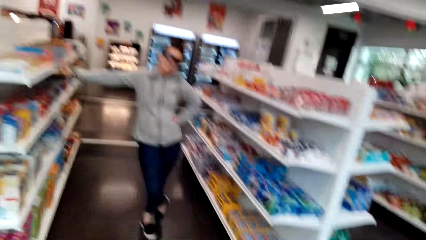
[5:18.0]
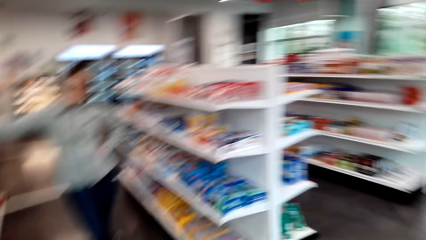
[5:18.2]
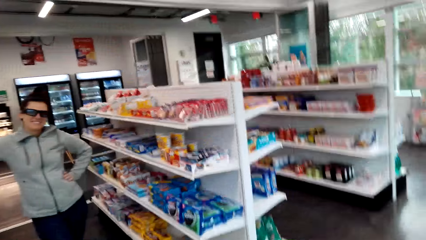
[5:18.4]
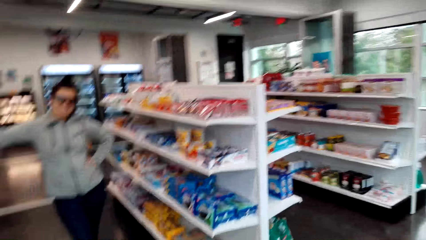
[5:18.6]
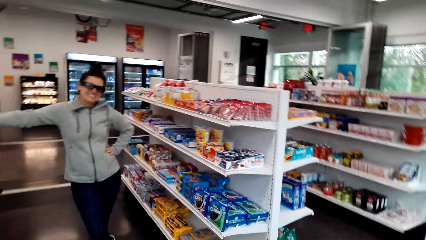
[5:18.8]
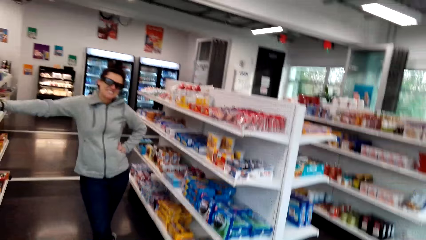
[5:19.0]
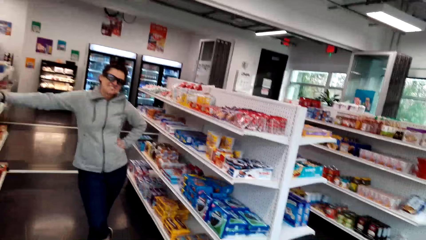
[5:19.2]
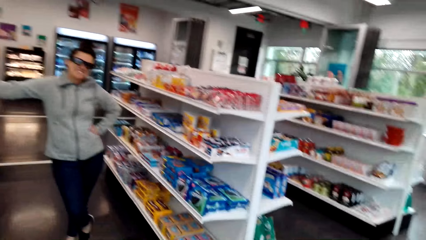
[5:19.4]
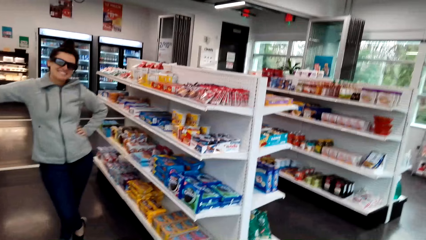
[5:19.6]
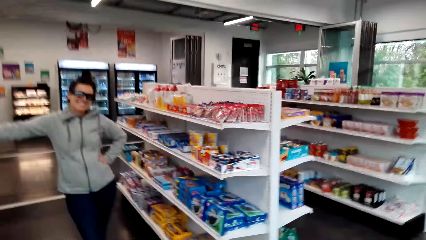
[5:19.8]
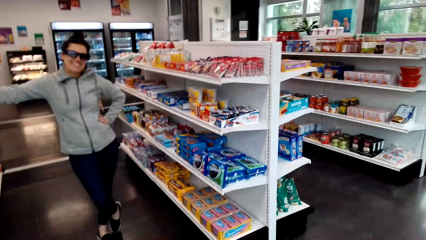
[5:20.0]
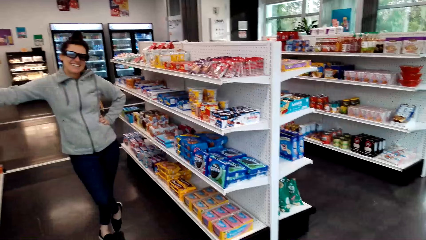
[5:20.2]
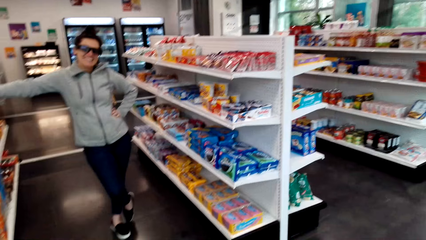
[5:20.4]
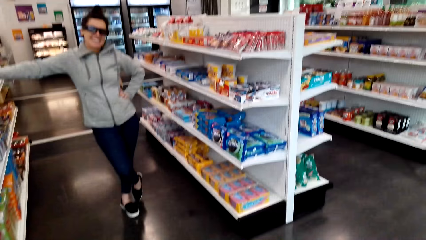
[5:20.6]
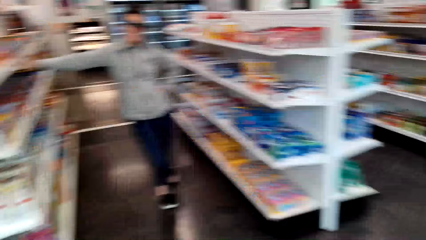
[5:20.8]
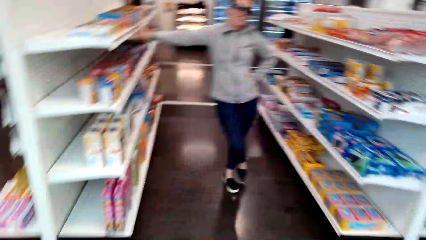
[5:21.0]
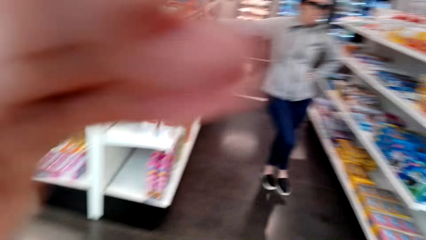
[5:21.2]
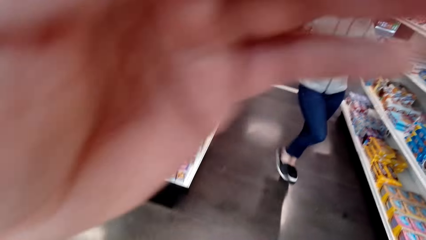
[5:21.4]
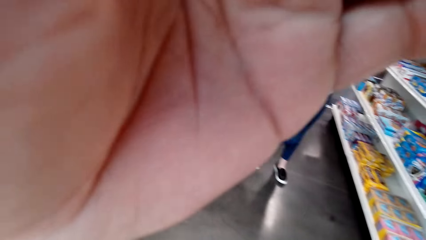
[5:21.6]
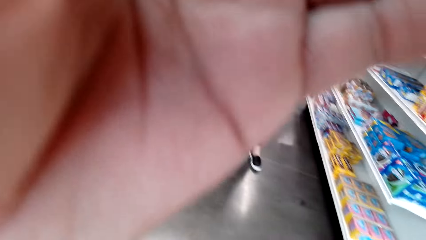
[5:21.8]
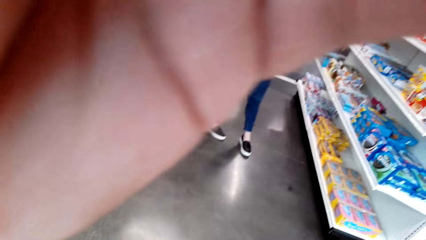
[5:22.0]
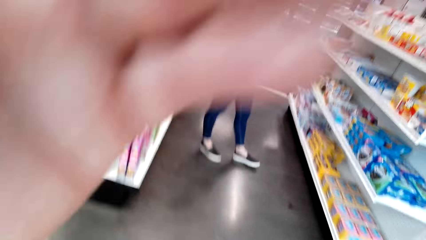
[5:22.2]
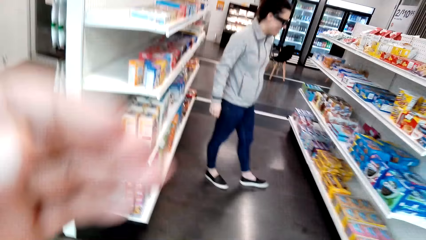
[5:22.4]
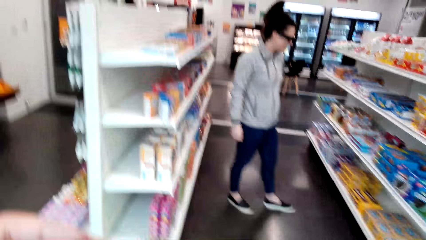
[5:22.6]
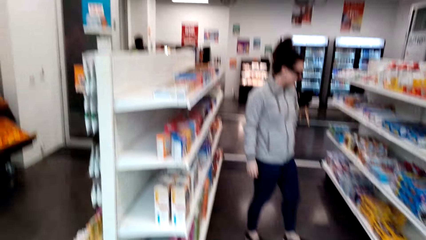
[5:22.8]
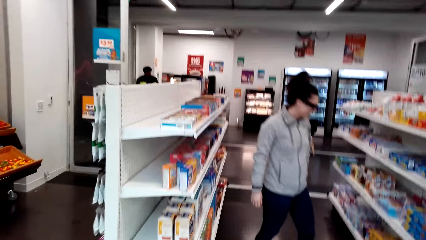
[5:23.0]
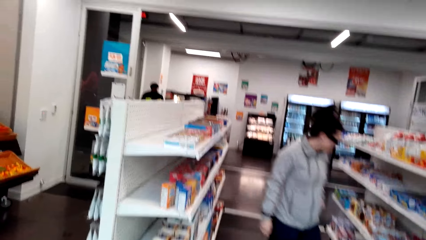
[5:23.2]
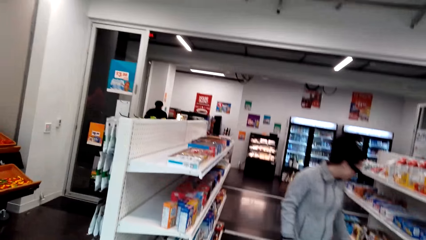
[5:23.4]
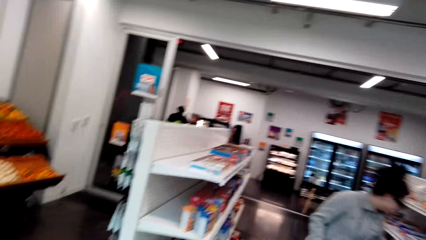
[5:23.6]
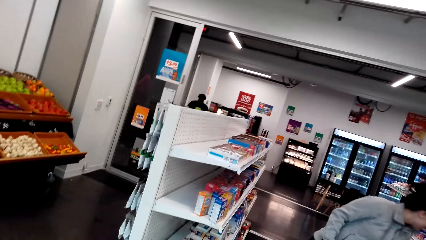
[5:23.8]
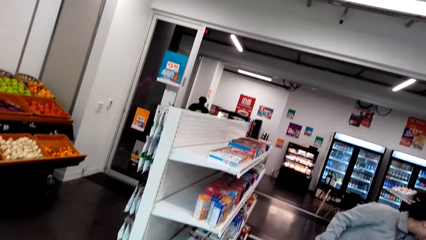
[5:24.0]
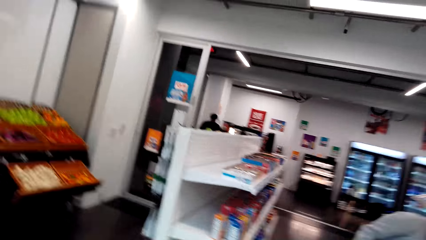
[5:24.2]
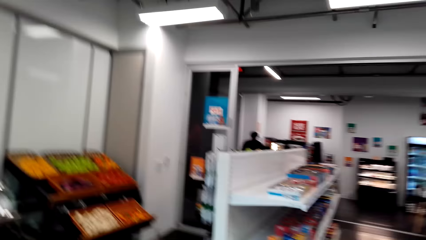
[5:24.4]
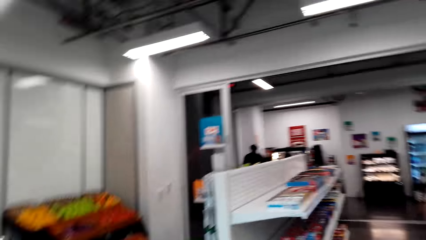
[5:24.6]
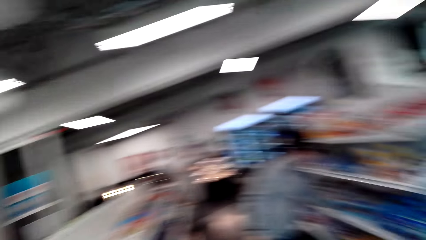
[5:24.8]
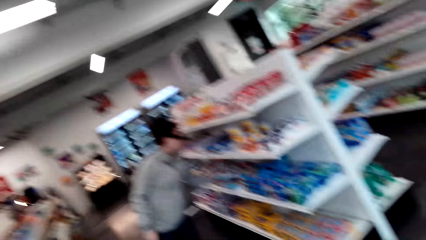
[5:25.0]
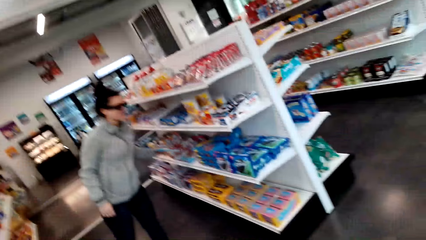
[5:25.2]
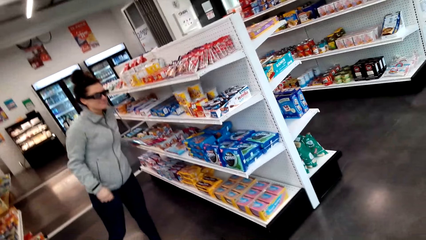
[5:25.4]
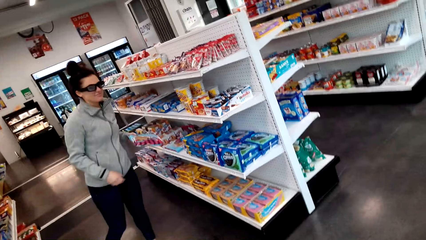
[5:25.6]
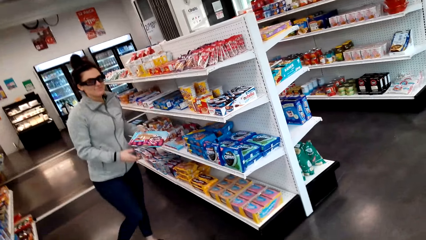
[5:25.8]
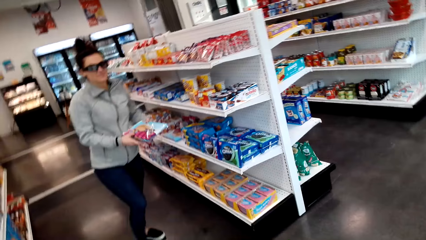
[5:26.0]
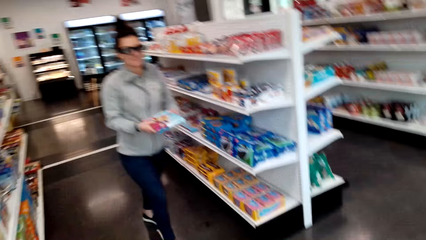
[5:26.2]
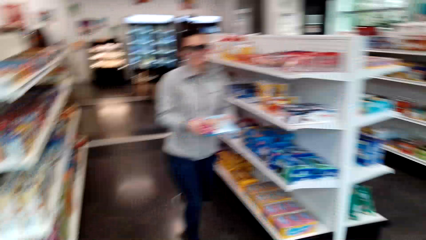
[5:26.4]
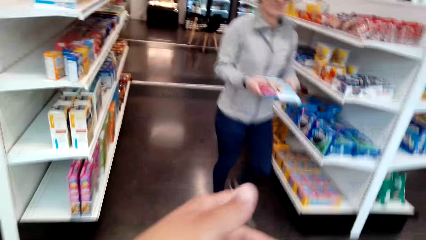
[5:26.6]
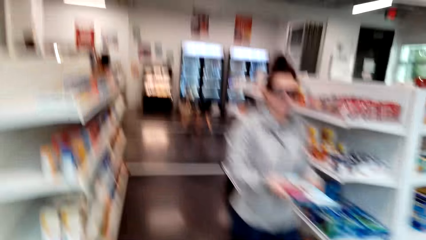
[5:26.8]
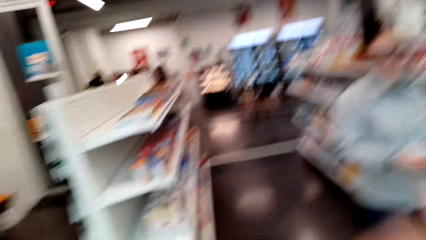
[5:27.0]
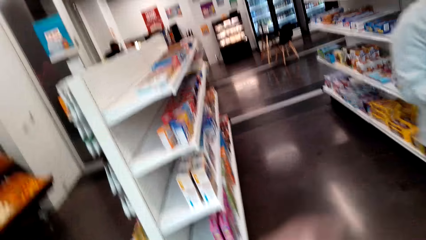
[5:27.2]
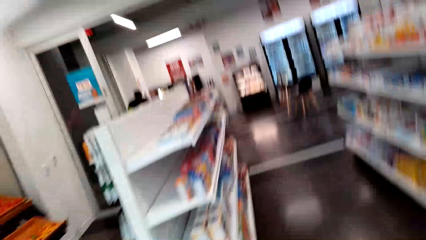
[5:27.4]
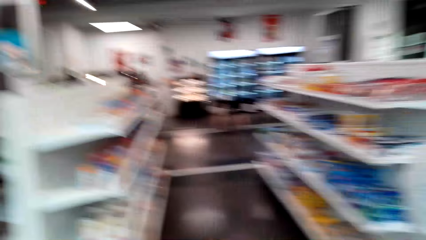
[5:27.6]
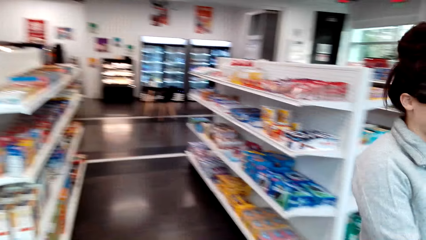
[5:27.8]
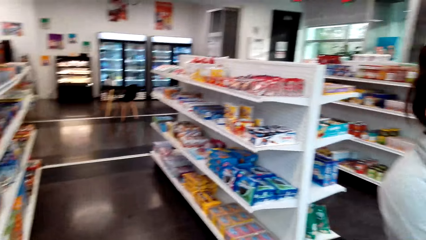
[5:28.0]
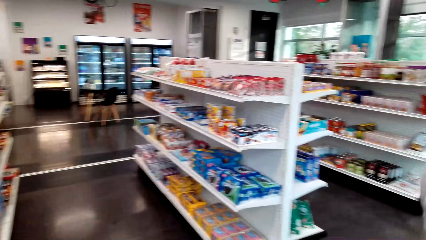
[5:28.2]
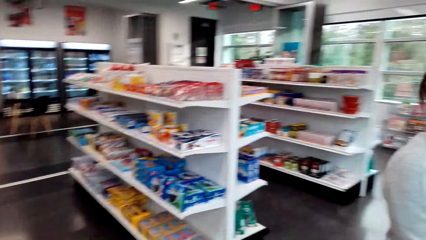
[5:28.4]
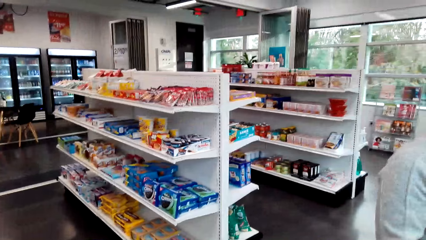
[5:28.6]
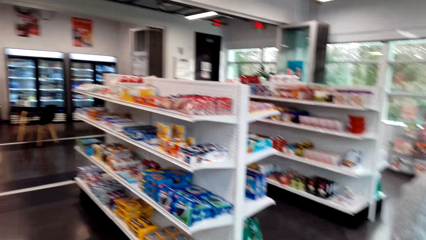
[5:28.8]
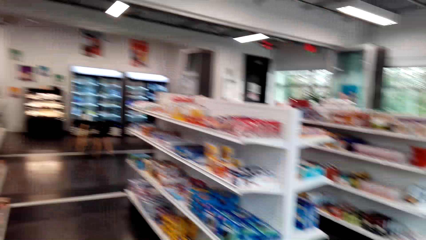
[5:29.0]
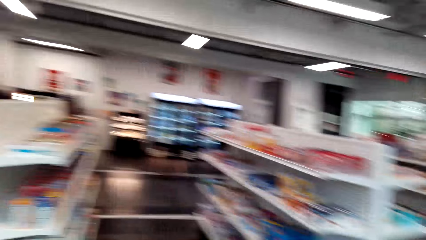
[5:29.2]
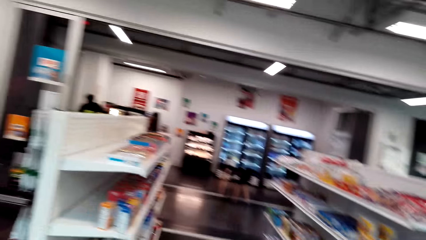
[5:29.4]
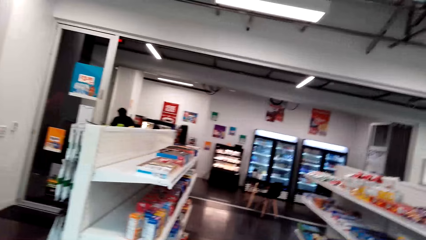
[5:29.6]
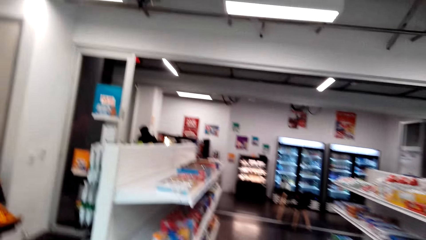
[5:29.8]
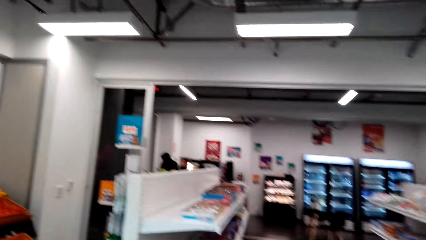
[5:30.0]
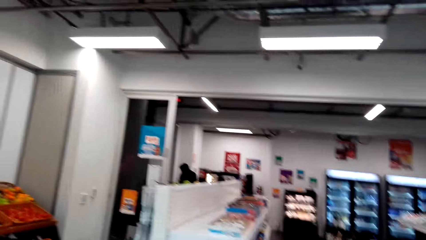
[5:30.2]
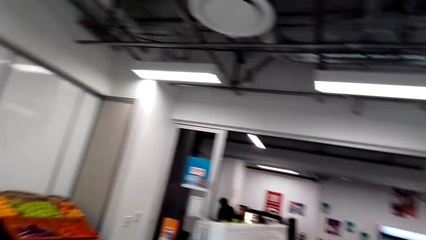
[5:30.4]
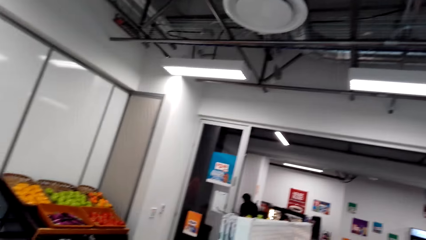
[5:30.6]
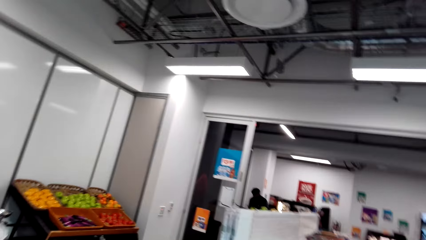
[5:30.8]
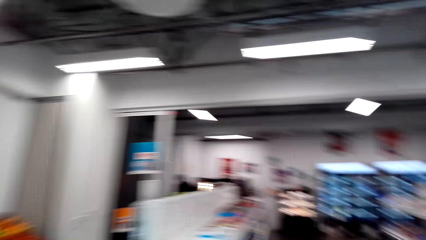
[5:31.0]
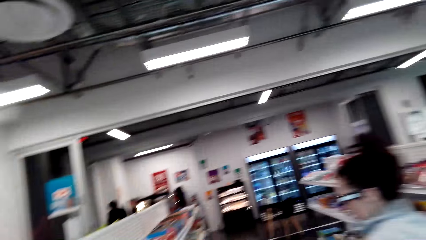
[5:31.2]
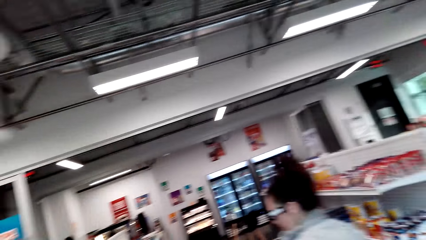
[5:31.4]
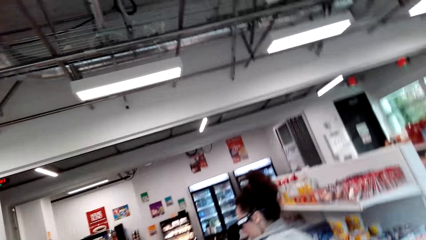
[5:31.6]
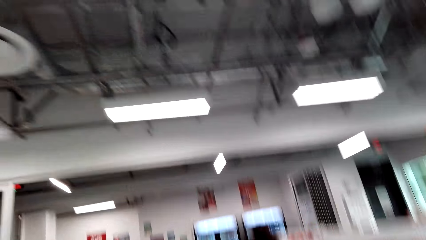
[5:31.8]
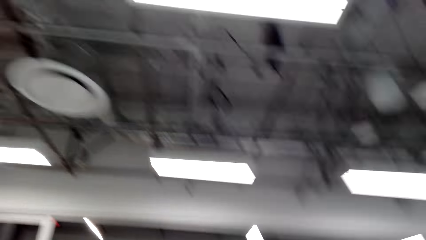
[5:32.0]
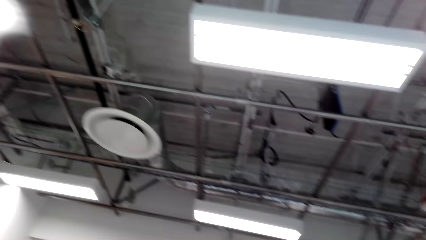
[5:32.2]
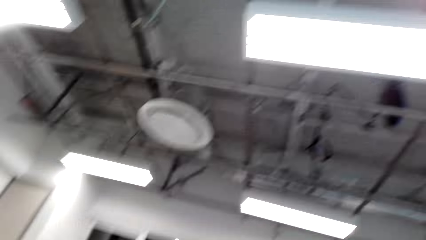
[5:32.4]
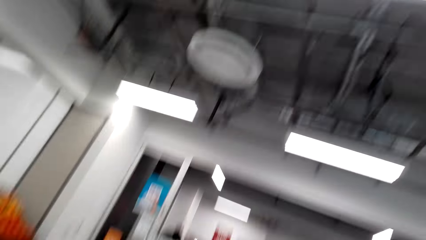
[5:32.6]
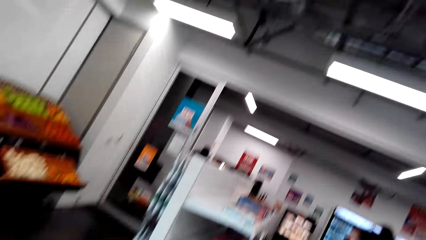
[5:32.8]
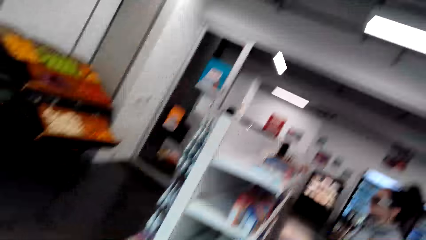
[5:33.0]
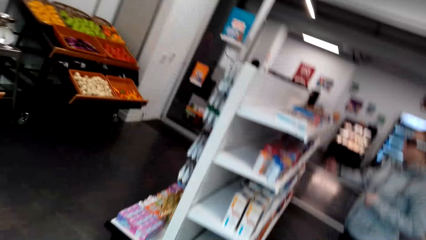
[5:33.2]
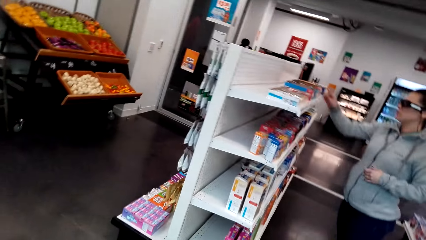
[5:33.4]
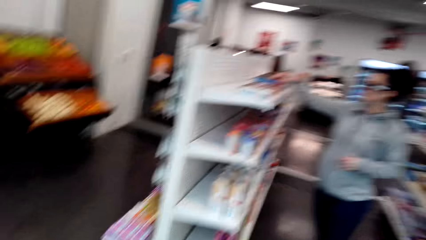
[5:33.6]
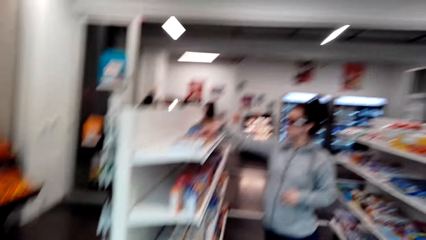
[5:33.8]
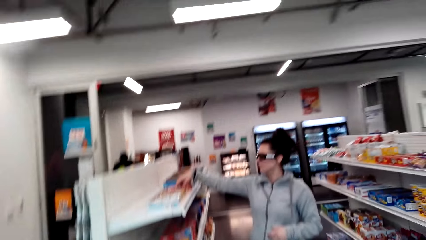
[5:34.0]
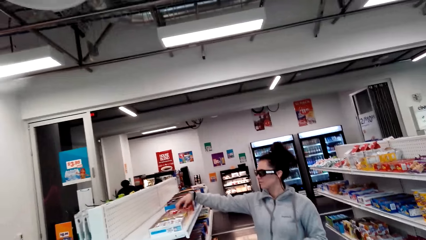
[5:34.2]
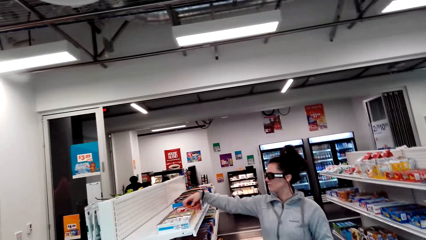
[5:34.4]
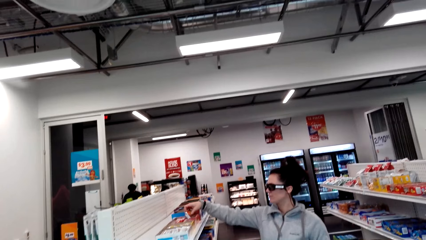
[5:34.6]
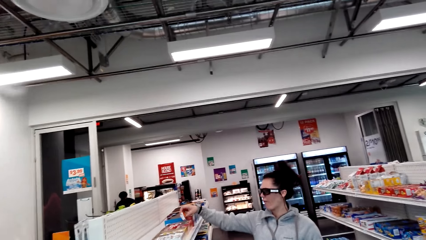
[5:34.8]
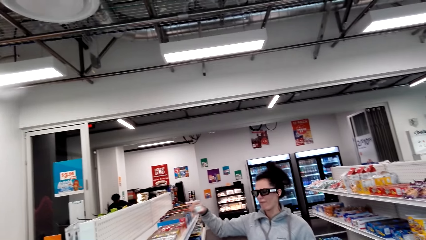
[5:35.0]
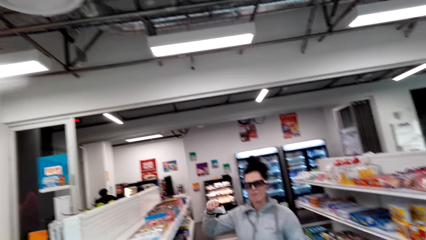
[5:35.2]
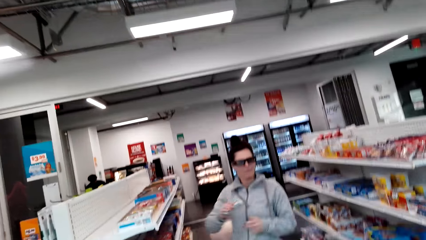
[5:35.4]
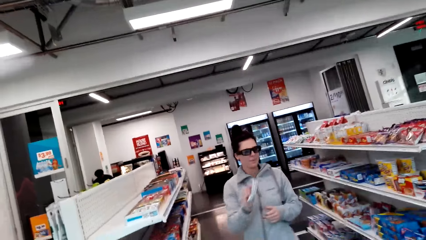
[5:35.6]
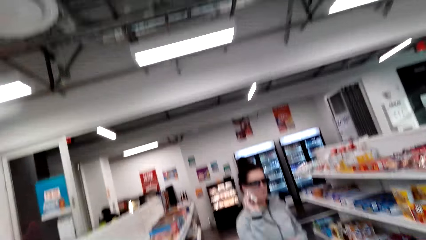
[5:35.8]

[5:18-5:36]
The camera wearer looks around the store. A woman looks around the shop. The camera wearer converses with the woman. They adjust the camera. They converse with the woman. The woman picks a packet of snacks from the shelf and walks around the store. The camera wearer converses with the woman. They look around the store. The woman walks around the store. The camera wearer looks around the shop. The woman checks something on the shelves and picks a bar of sweets from the shelf. The camera wearer looks around the shop.
